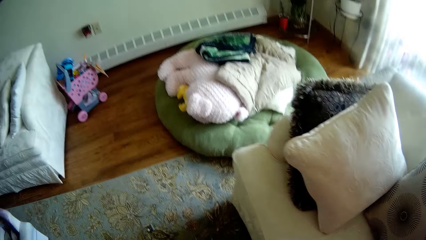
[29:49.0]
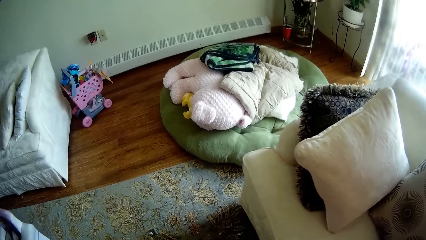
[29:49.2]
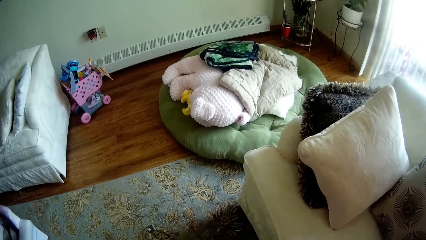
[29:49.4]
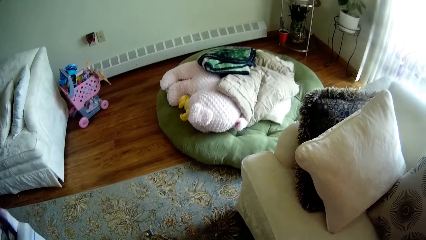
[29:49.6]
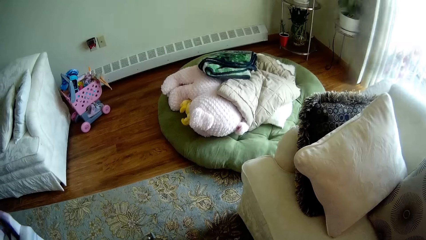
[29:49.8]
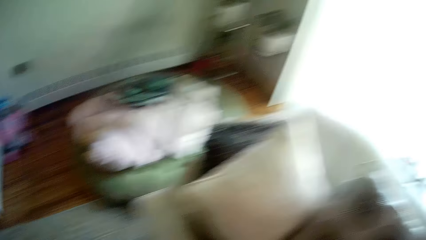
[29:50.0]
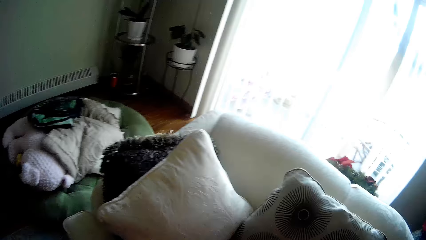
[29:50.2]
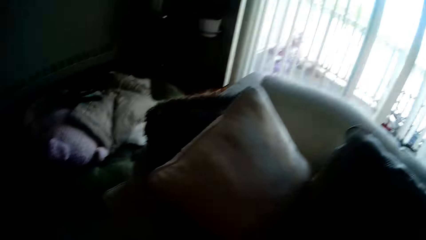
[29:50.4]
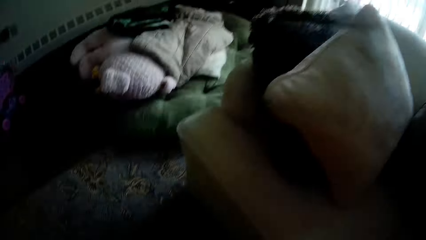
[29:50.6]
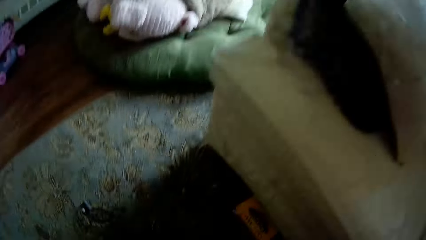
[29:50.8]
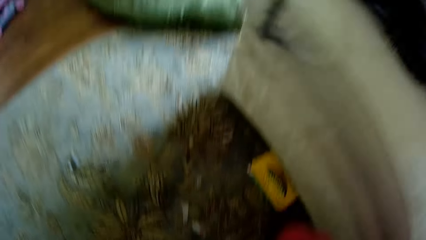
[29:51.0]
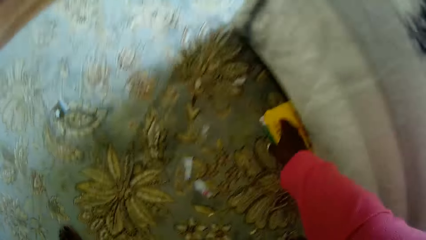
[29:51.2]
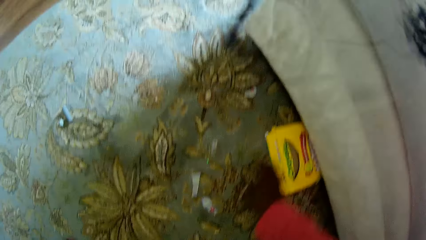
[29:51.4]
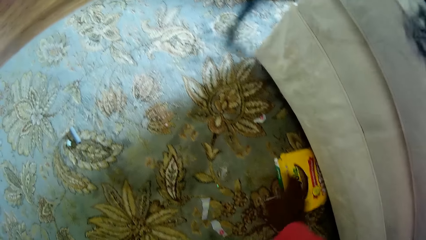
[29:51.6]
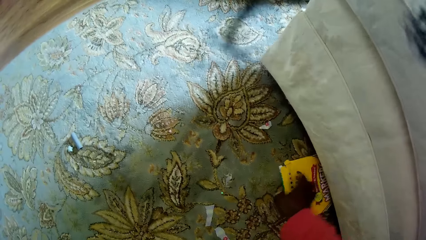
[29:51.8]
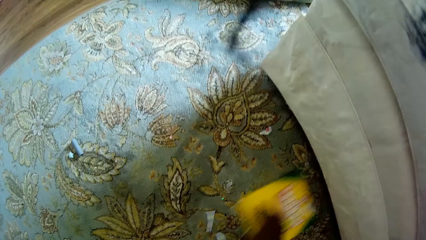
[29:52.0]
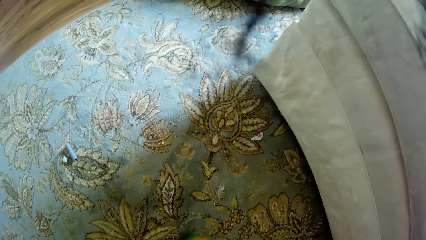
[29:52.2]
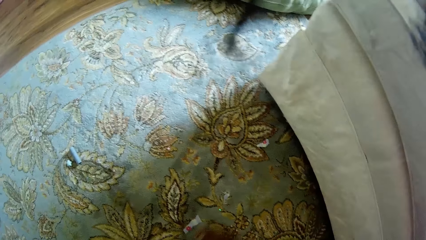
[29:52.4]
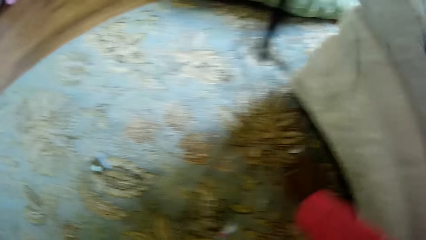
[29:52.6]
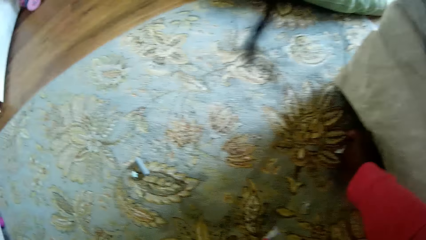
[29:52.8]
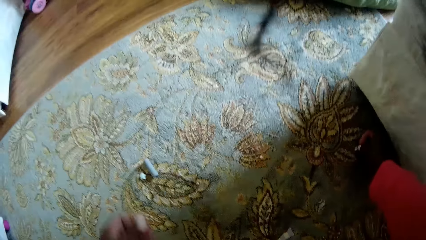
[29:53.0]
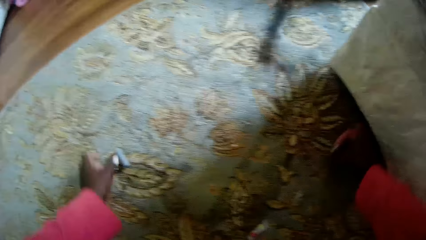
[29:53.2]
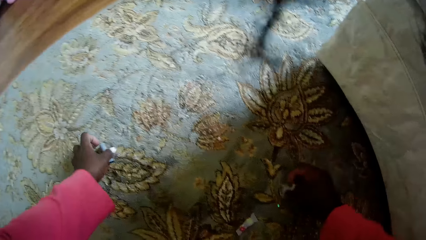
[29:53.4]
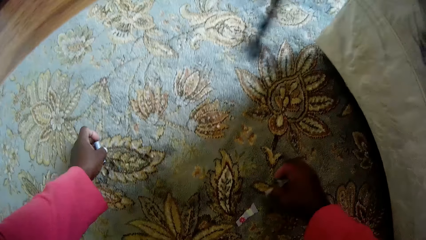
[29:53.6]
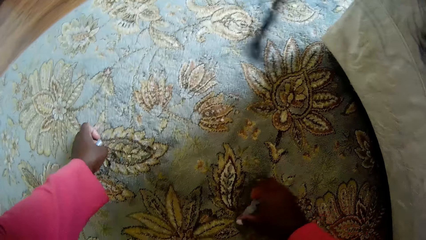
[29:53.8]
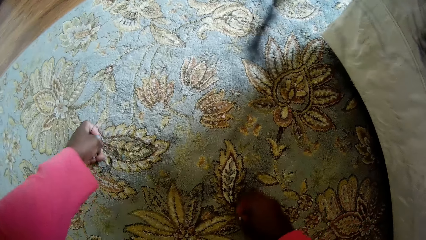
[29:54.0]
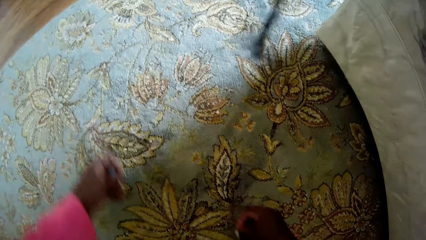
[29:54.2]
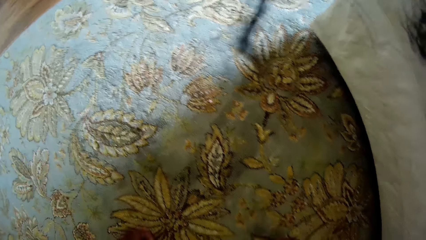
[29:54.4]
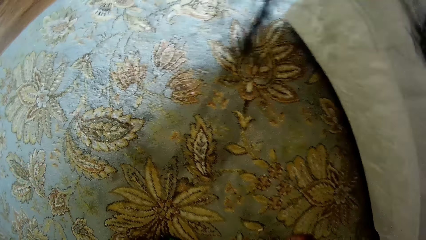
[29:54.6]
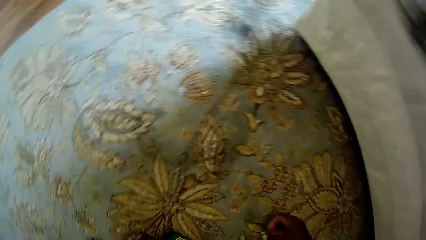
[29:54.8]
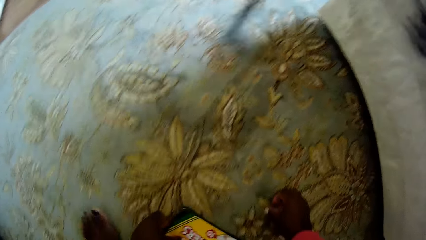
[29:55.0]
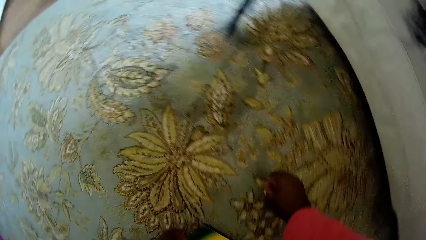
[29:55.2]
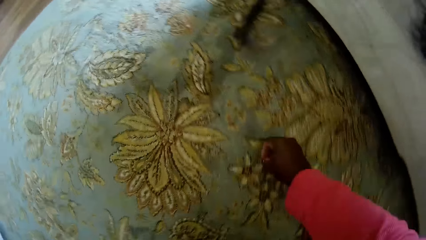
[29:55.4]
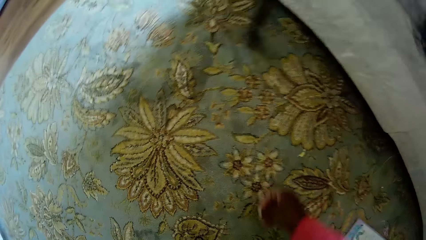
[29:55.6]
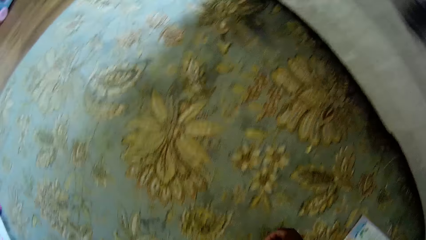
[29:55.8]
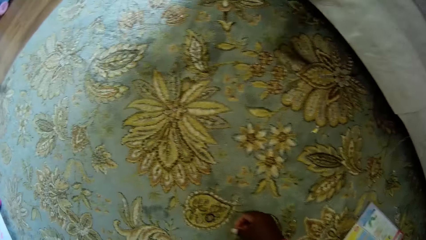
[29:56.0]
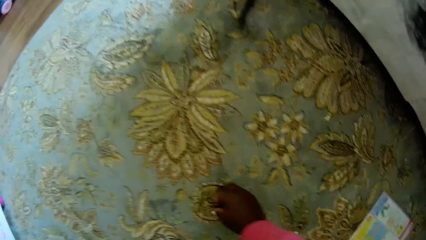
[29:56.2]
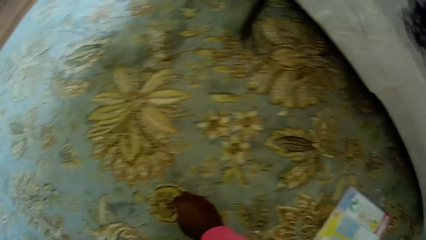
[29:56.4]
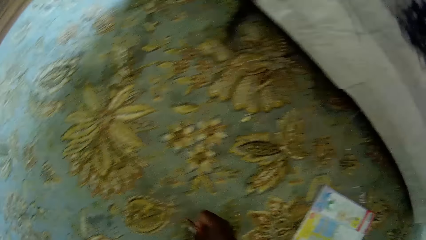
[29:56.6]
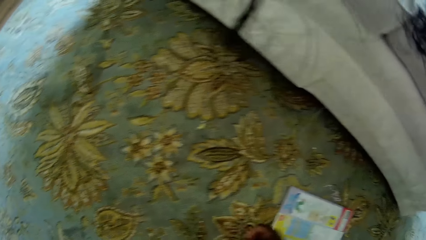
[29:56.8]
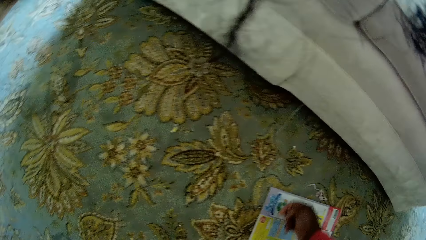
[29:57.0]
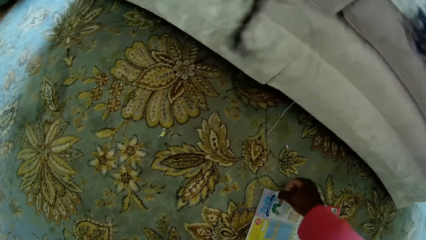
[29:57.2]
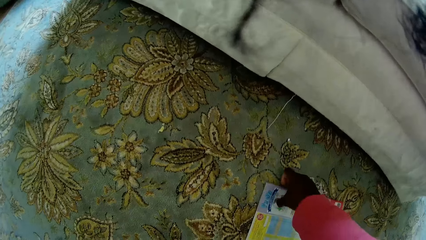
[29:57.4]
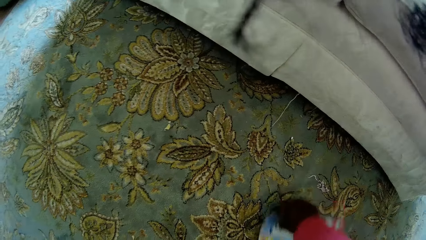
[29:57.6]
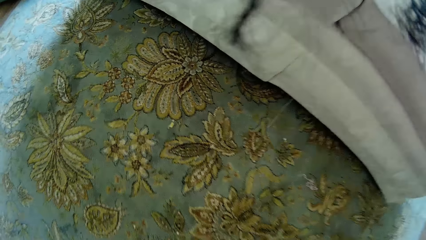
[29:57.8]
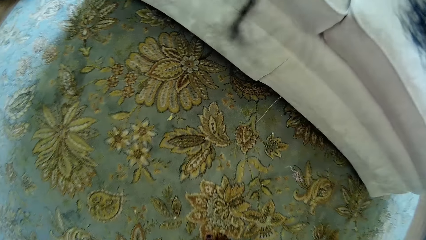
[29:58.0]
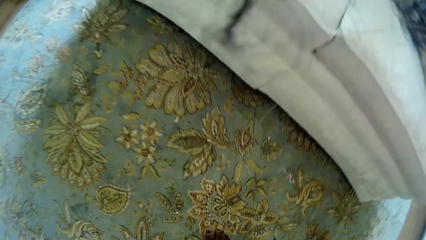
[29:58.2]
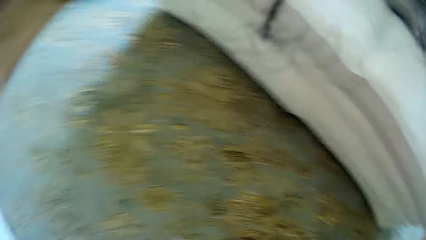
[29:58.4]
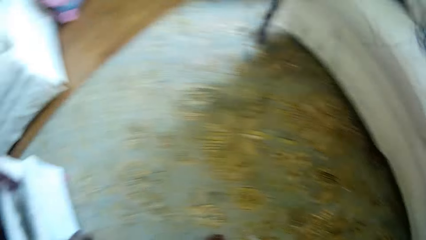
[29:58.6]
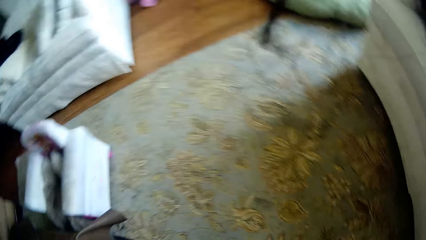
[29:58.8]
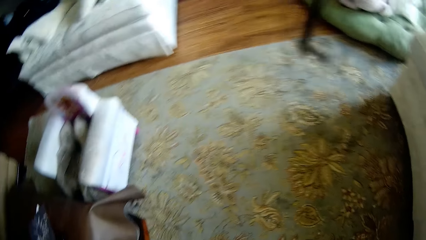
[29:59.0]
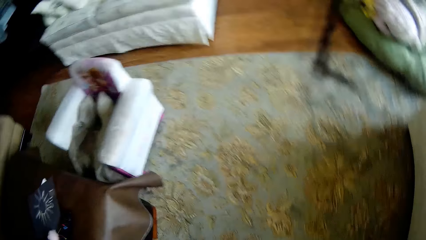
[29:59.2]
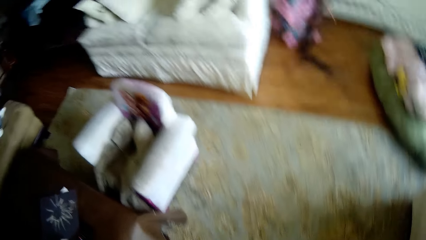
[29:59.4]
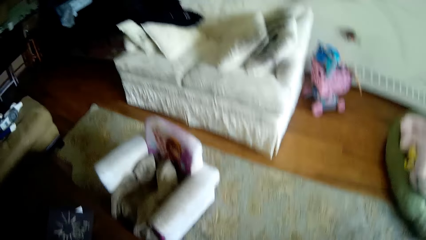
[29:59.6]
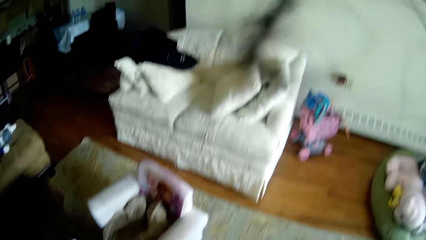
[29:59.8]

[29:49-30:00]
The camera wearer moves around. She bends down. She picks dirt on the floor with her hands. She moves a box on the floor. She picks beads on the floor. She moves the box on the floor.
